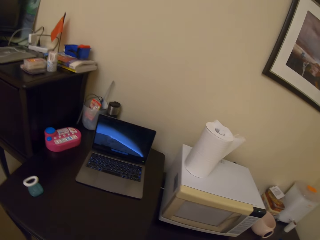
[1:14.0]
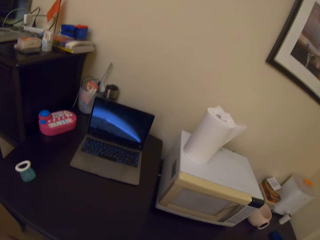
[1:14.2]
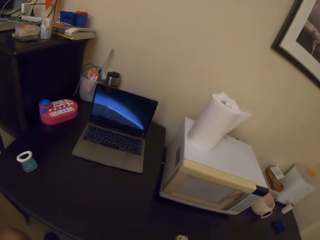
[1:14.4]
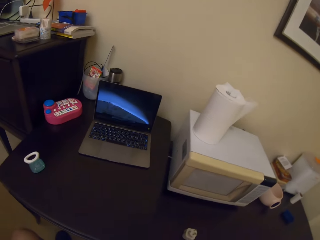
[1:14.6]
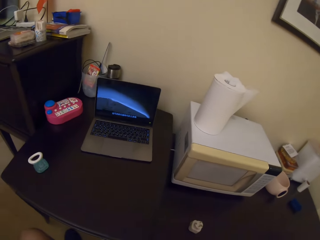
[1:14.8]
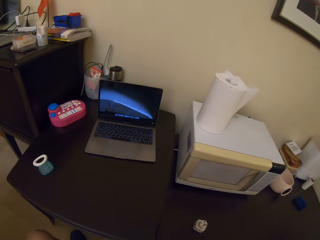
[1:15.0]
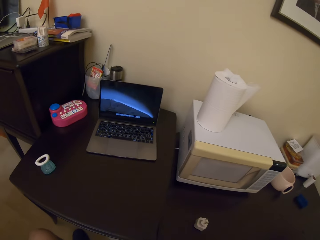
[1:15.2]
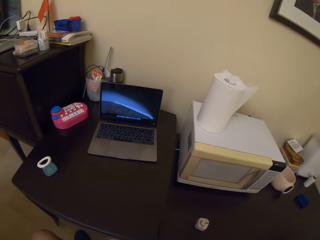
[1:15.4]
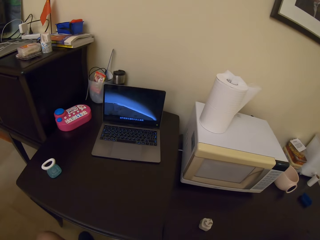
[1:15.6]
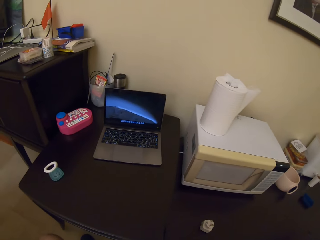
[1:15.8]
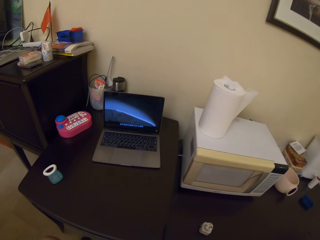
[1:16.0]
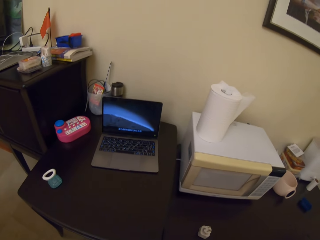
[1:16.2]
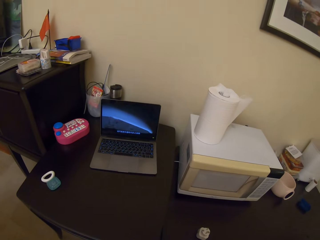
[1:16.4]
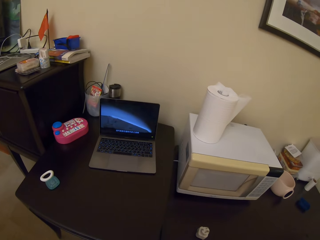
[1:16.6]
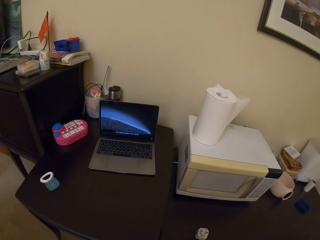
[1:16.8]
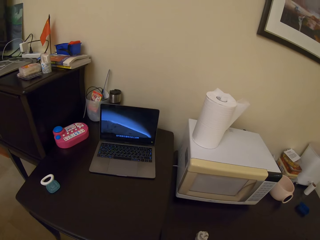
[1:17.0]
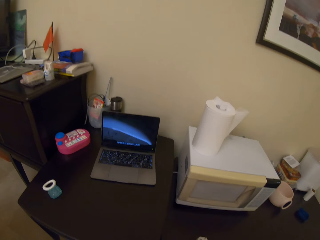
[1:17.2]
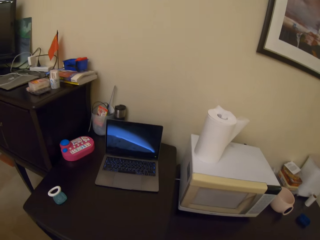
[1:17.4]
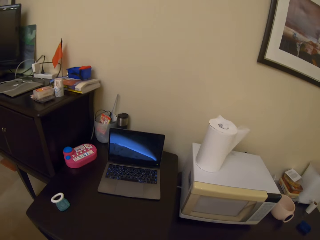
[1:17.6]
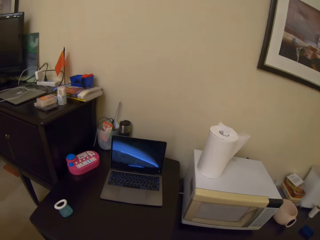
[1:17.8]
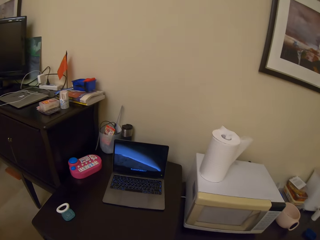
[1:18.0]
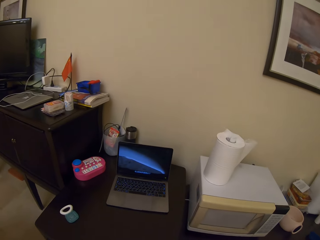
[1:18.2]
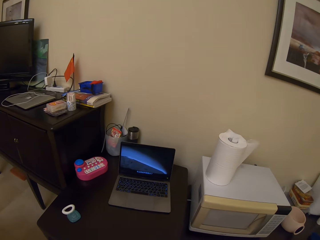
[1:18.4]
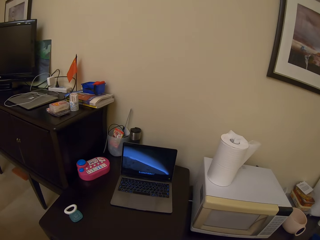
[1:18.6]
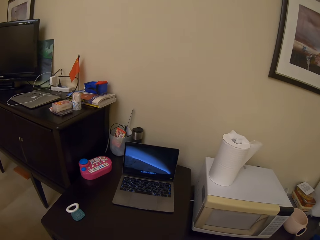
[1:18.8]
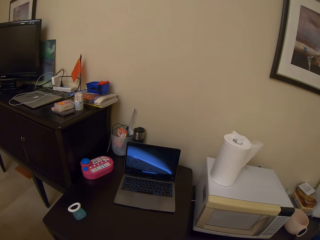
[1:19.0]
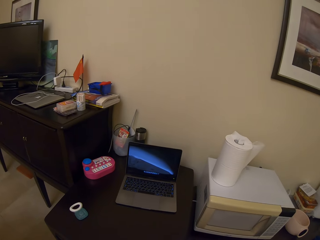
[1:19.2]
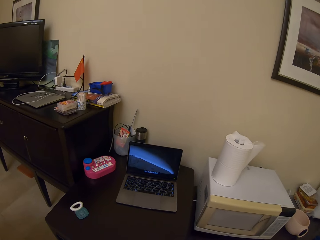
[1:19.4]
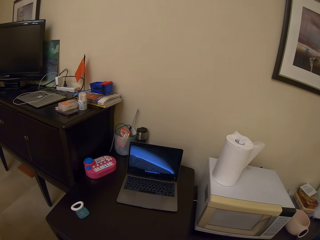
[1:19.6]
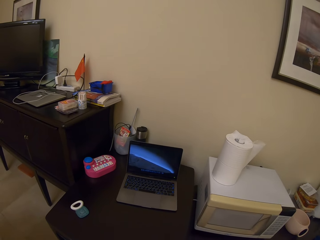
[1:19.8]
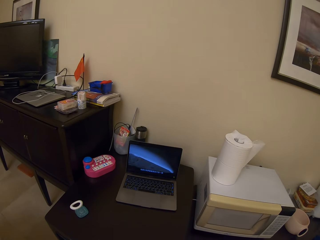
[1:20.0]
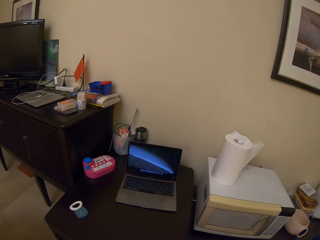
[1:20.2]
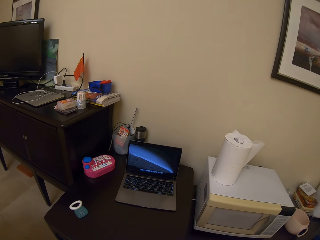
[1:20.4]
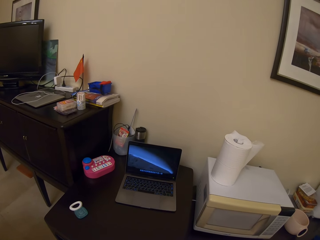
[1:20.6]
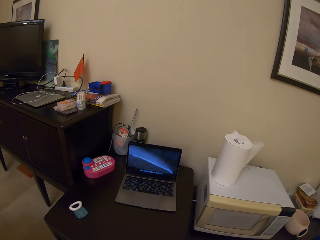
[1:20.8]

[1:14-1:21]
The camera wearer sips noodles.

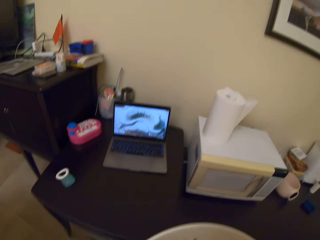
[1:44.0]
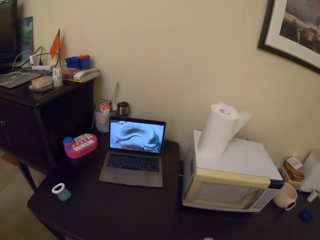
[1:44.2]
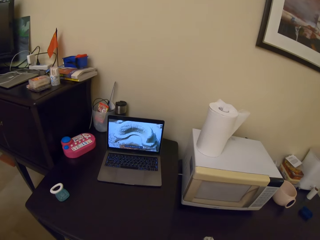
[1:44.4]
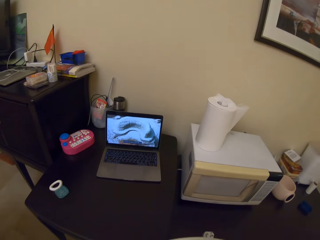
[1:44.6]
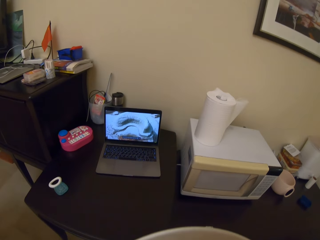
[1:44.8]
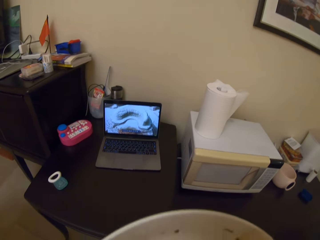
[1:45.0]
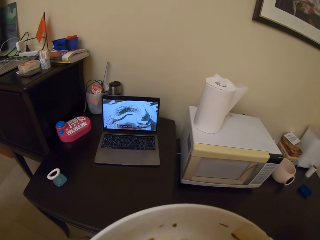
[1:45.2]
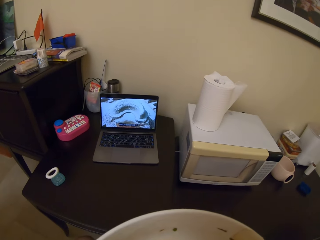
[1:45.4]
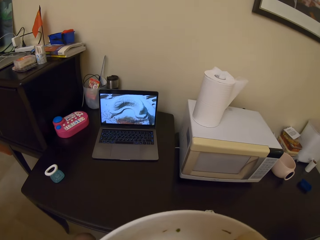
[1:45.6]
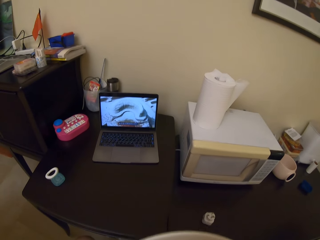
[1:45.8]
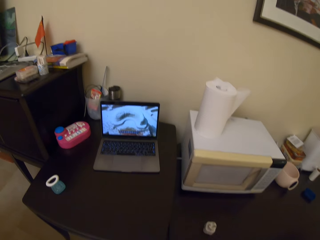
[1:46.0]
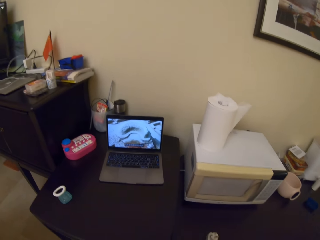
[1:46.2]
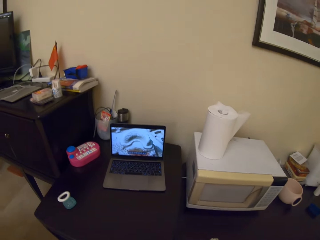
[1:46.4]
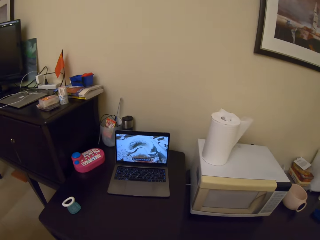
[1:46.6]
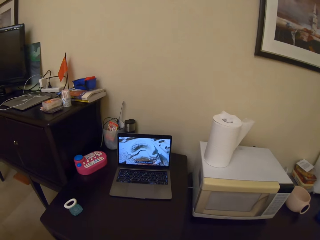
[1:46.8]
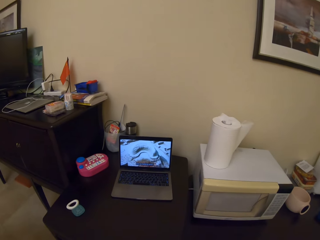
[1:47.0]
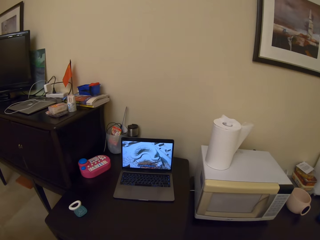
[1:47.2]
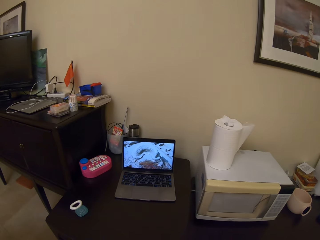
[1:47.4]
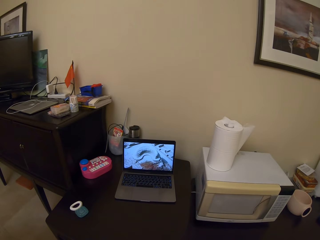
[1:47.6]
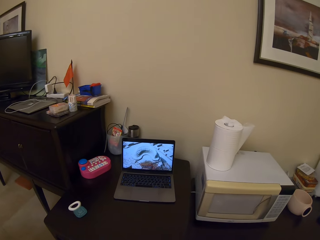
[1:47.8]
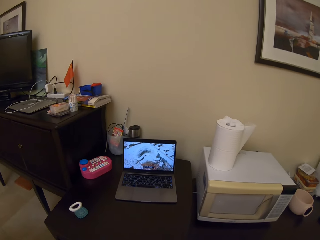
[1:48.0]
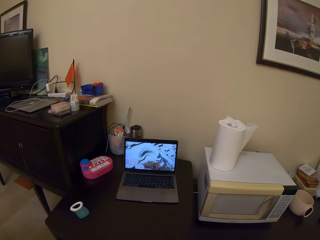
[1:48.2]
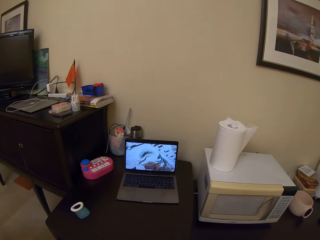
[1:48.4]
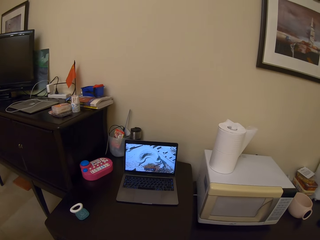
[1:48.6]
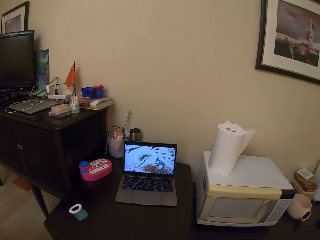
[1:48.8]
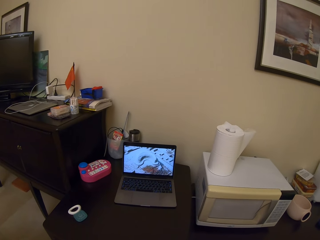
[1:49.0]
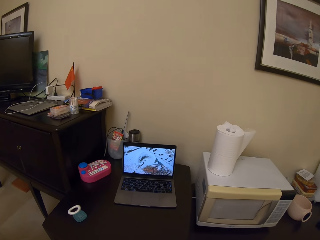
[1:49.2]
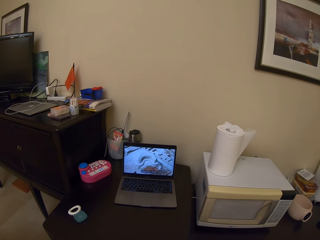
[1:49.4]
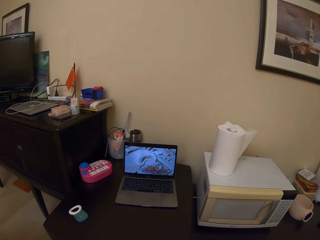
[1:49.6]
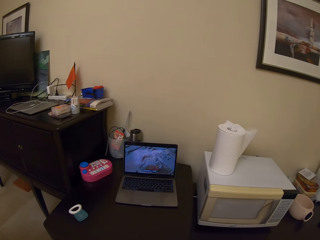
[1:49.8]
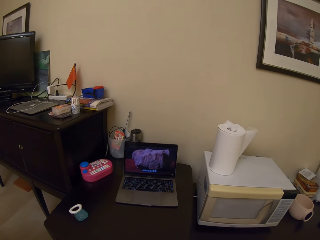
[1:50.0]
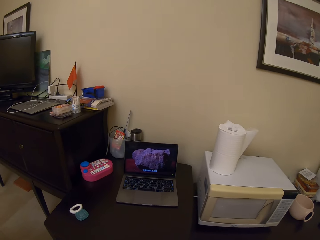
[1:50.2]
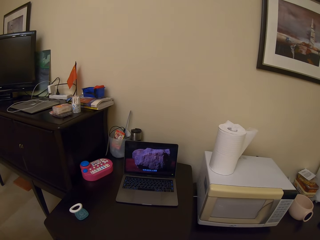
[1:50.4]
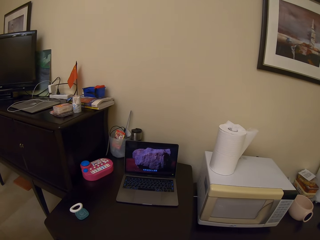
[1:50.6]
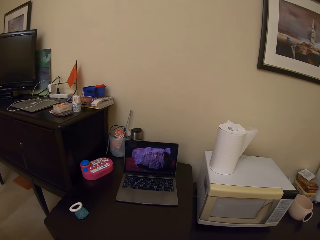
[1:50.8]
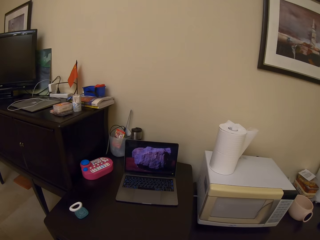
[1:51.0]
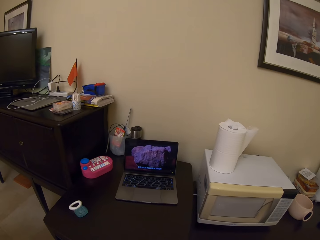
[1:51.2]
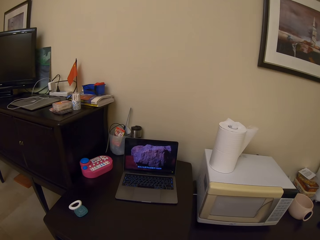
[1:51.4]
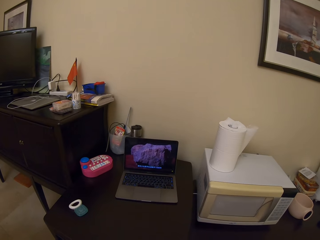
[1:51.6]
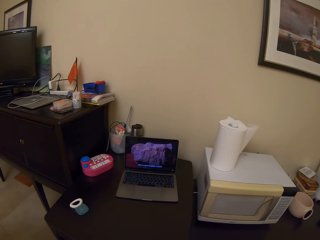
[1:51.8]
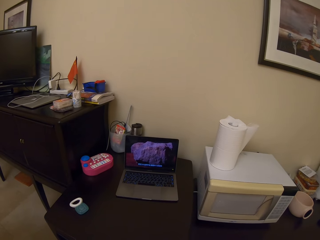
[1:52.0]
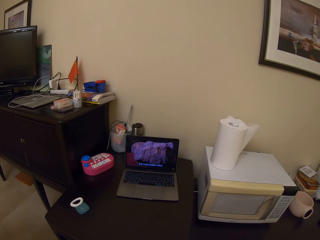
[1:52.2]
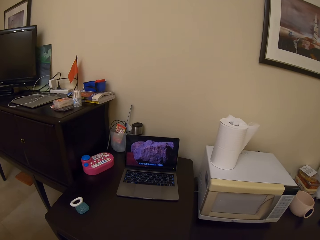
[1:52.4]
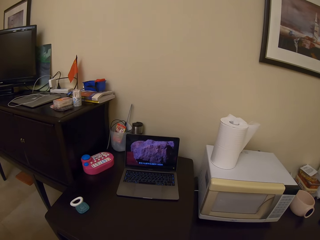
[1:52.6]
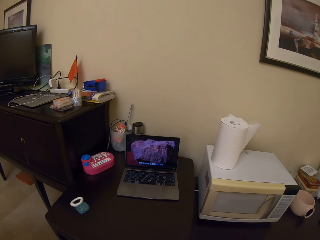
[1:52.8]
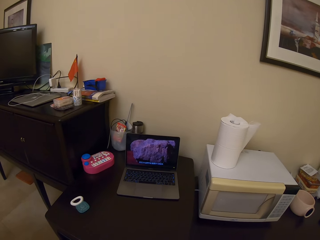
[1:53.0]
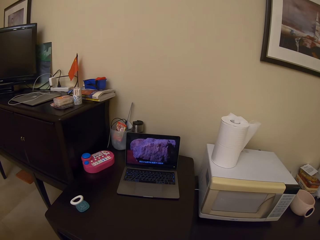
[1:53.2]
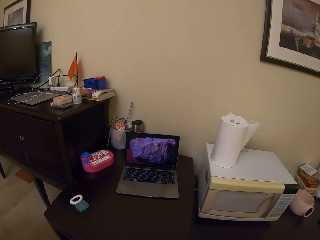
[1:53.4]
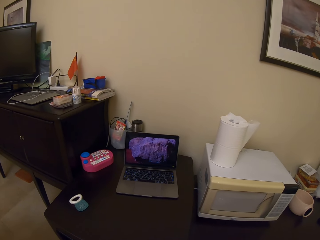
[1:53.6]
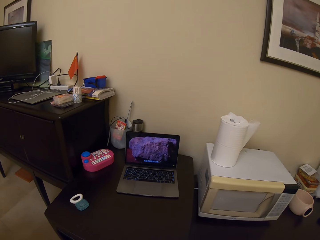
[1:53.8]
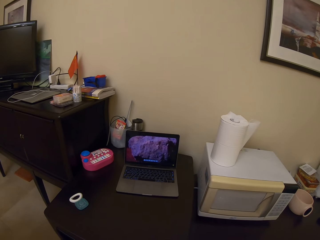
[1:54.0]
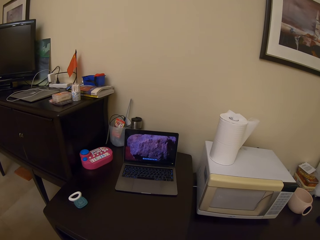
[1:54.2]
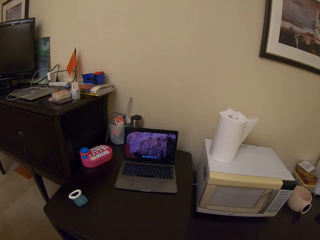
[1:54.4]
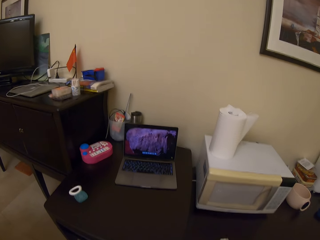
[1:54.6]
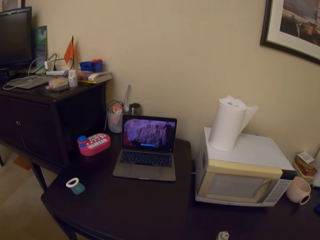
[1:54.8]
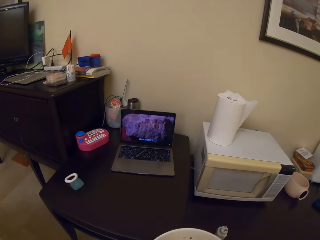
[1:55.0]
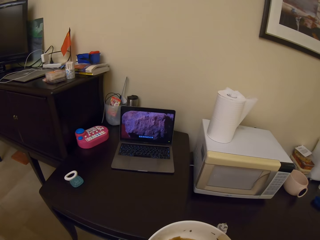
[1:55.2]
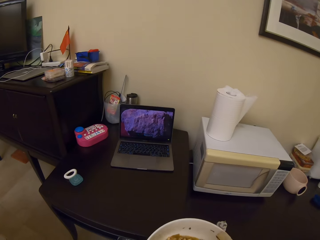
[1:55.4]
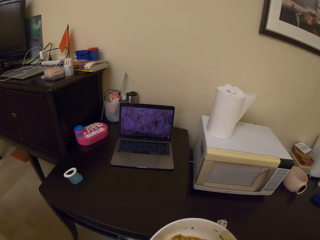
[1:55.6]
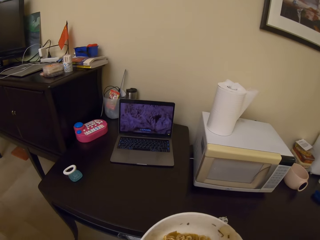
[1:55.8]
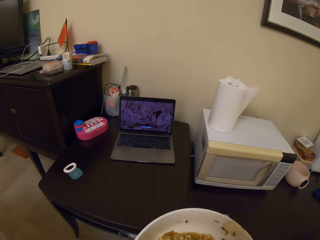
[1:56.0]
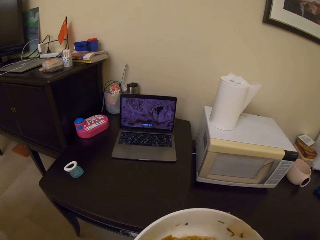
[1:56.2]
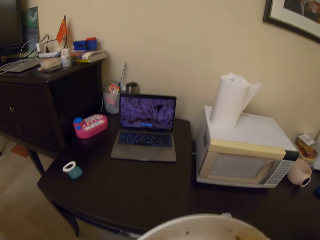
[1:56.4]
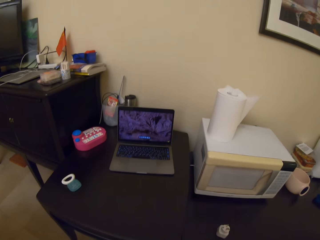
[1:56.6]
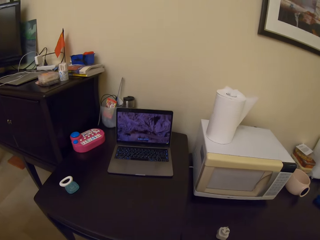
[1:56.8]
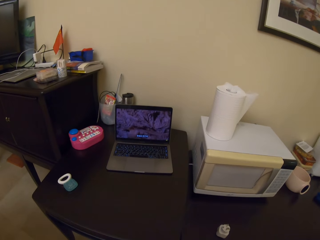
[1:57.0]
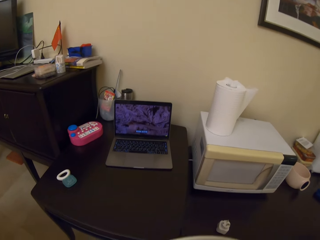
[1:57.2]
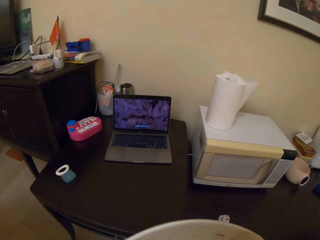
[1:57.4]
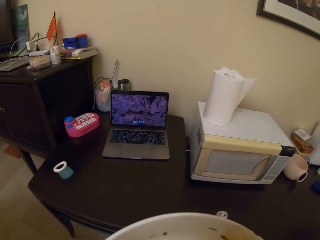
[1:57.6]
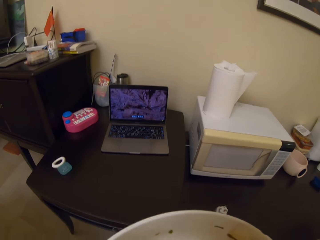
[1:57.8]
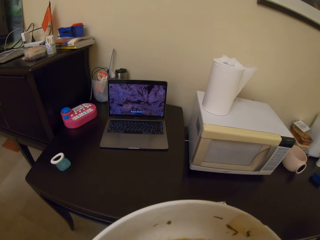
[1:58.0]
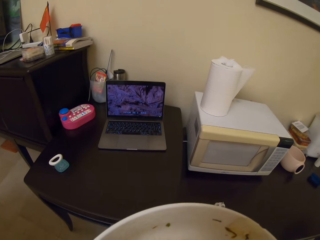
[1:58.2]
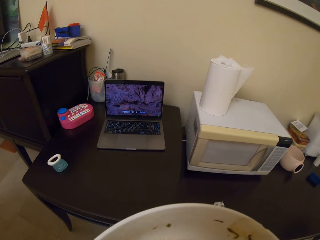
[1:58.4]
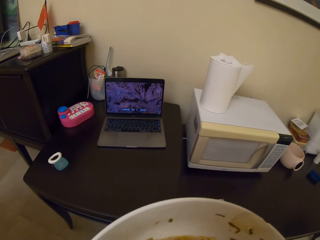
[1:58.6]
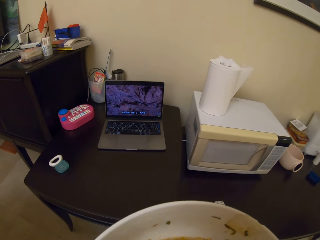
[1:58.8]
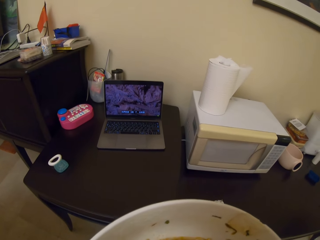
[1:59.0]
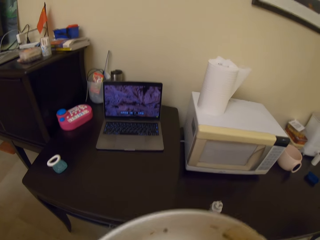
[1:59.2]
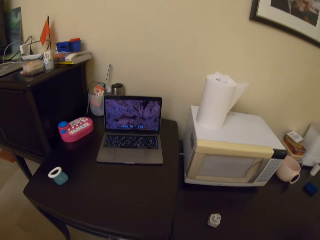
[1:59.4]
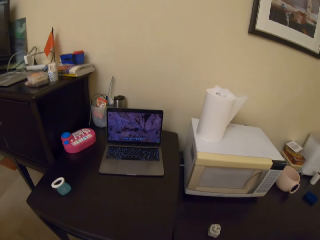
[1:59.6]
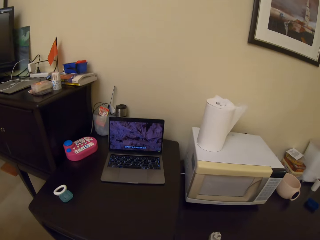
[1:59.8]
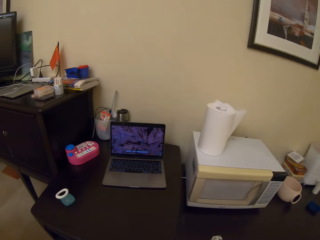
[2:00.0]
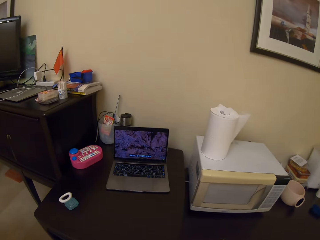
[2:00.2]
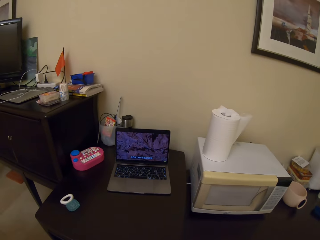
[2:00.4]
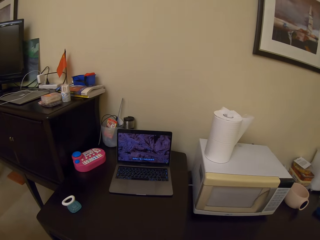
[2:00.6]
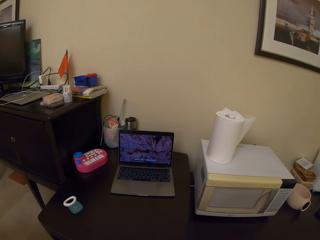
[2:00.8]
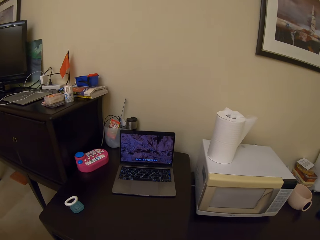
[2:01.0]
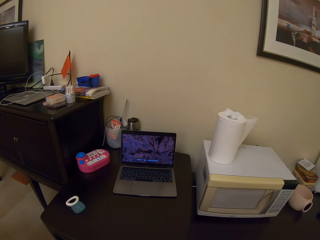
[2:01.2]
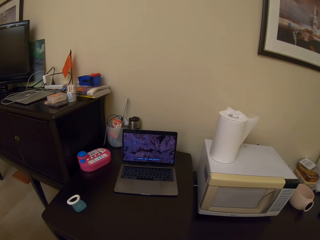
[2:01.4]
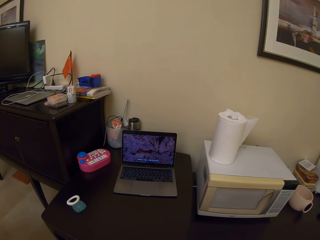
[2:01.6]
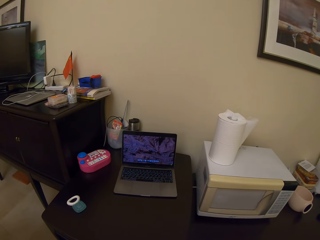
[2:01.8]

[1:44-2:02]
The camera wearer eats food. They eat food again. They clear their throat. They sip noodles.
